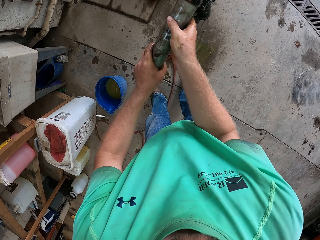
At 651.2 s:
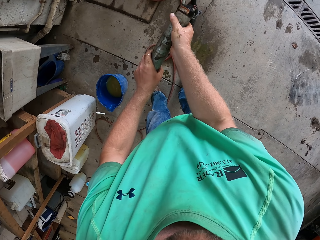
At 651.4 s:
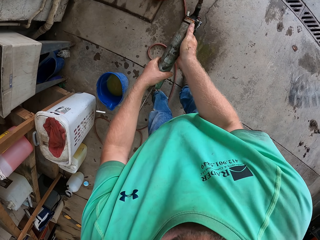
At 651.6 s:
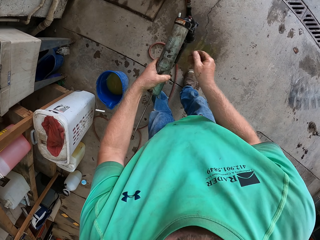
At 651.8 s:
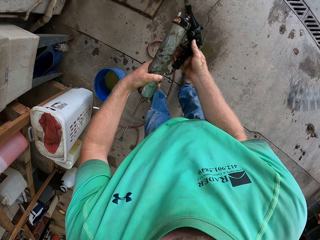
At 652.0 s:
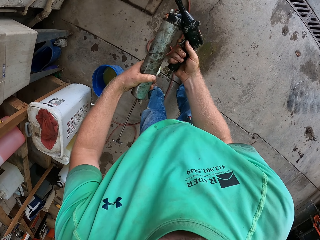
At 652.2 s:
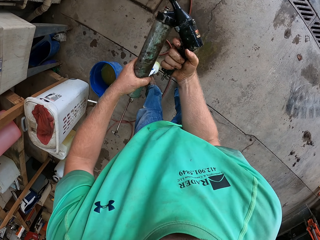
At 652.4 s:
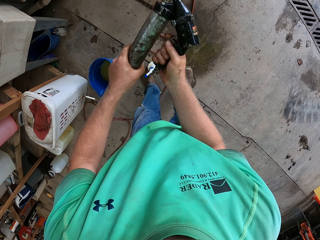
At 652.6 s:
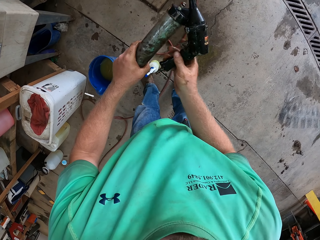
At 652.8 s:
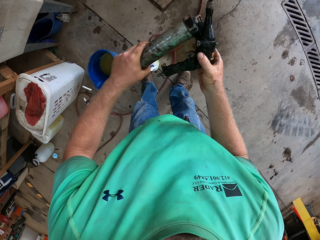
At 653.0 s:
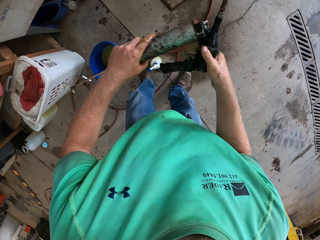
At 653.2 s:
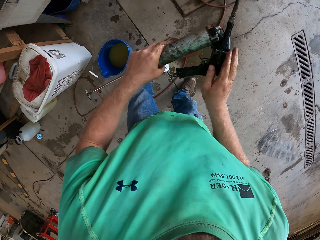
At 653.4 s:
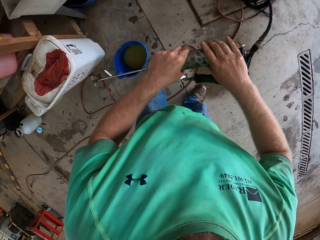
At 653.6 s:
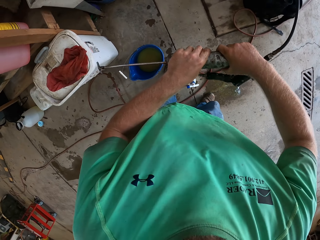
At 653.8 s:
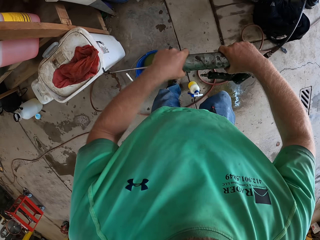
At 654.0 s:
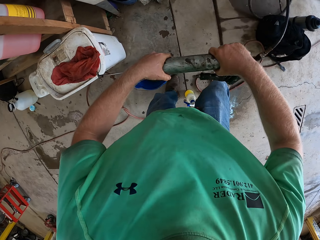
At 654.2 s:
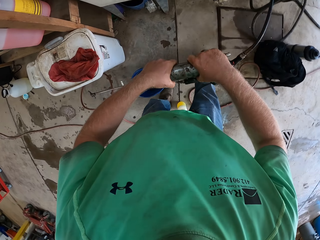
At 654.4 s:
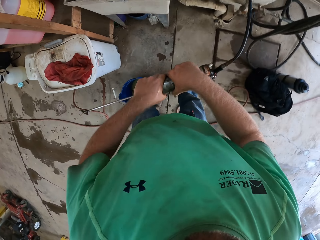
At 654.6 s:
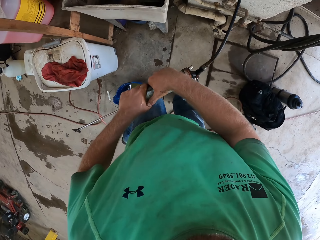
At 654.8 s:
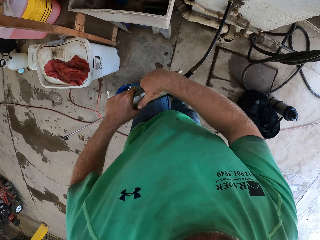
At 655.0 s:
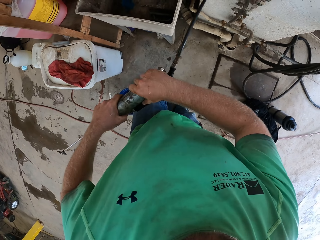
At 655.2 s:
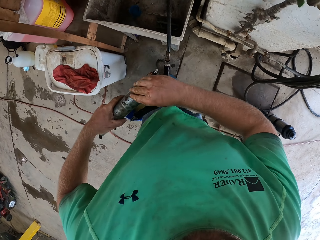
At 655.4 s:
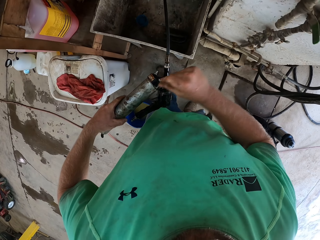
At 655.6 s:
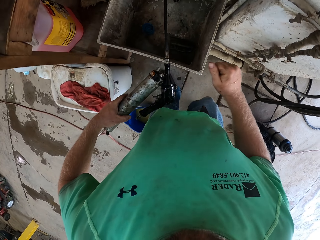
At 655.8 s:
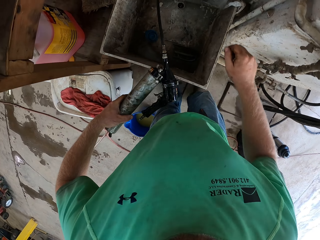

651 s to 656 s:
The camera wearer turns the grease gun. They hold the gun handle. They smear something on the grease gun.

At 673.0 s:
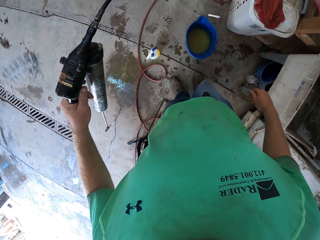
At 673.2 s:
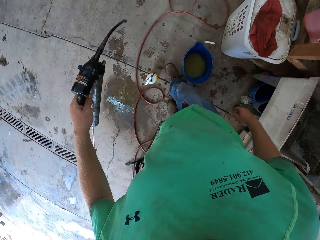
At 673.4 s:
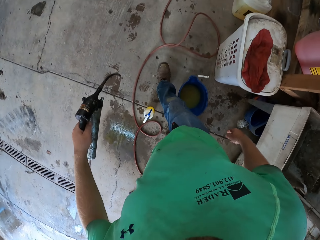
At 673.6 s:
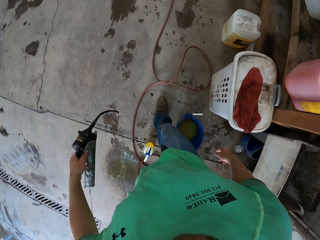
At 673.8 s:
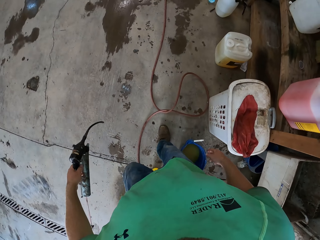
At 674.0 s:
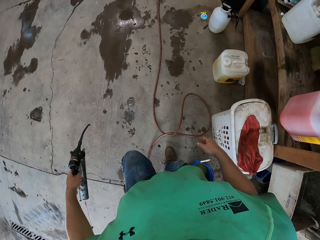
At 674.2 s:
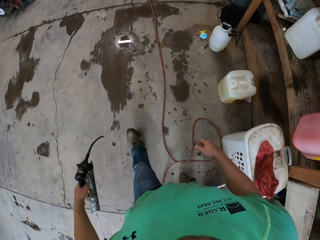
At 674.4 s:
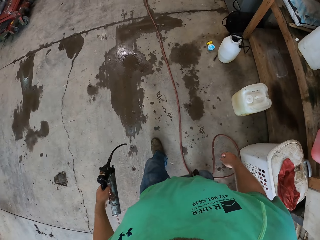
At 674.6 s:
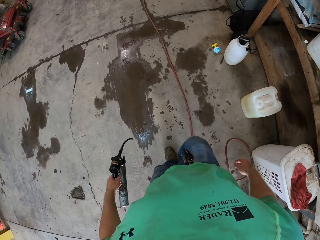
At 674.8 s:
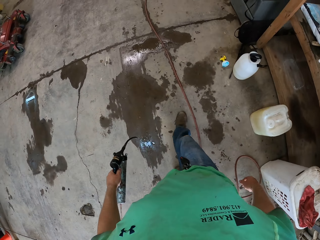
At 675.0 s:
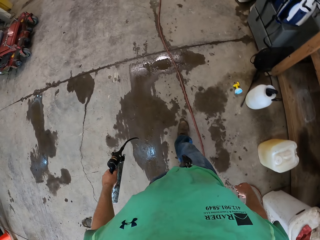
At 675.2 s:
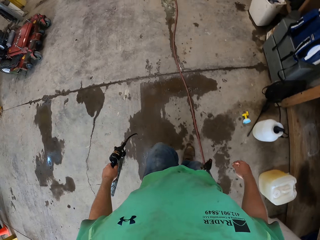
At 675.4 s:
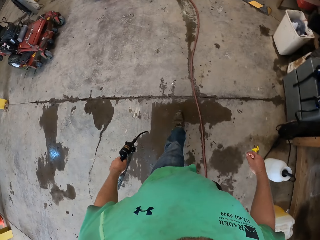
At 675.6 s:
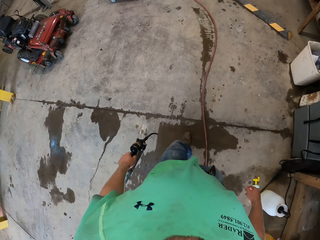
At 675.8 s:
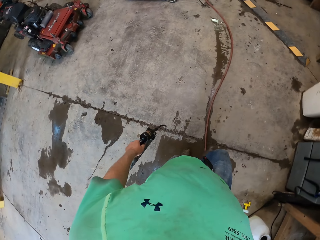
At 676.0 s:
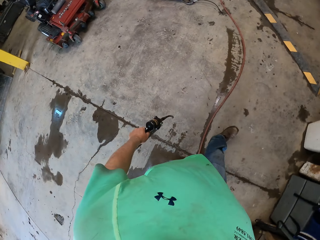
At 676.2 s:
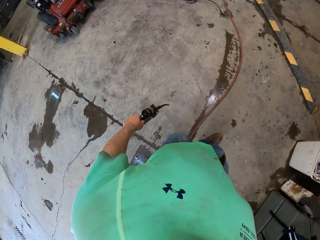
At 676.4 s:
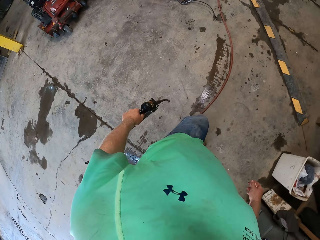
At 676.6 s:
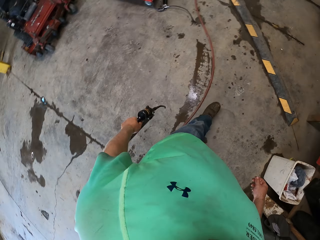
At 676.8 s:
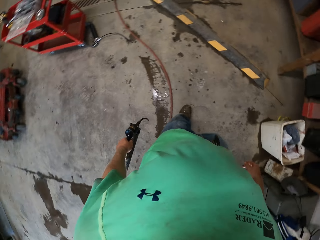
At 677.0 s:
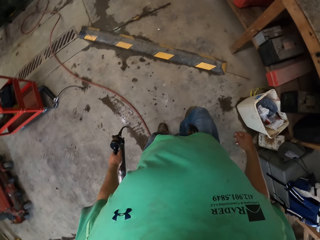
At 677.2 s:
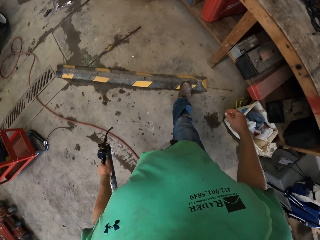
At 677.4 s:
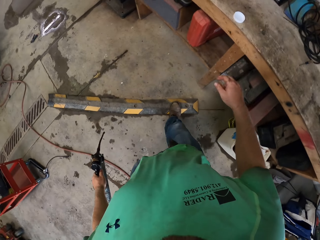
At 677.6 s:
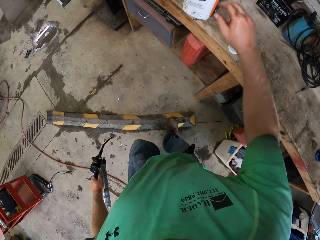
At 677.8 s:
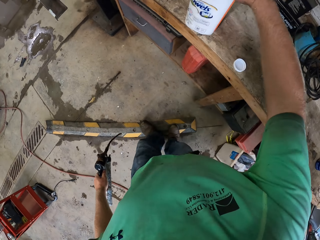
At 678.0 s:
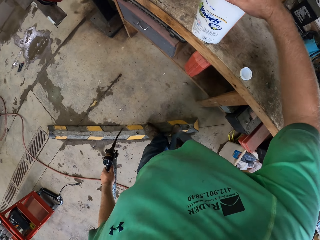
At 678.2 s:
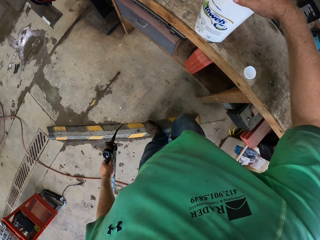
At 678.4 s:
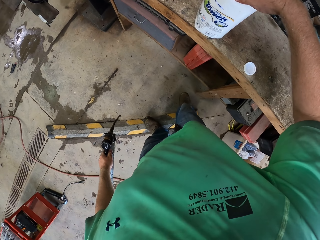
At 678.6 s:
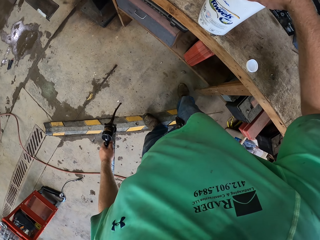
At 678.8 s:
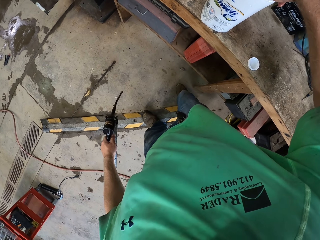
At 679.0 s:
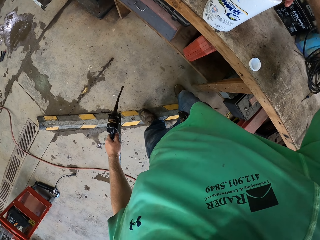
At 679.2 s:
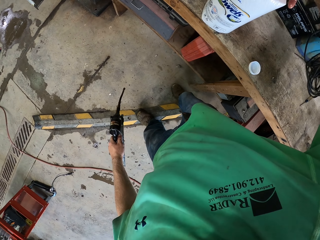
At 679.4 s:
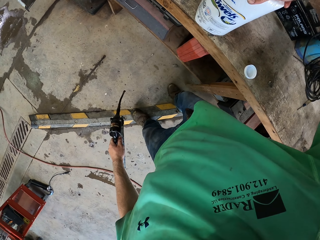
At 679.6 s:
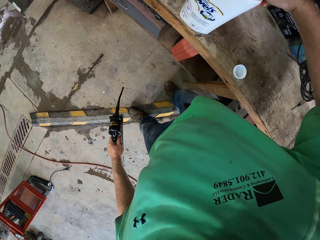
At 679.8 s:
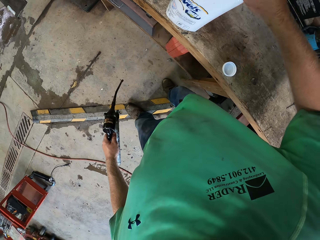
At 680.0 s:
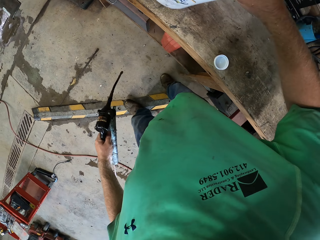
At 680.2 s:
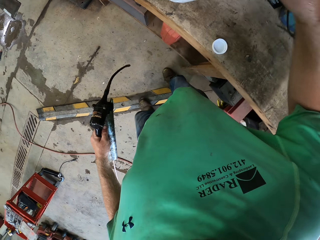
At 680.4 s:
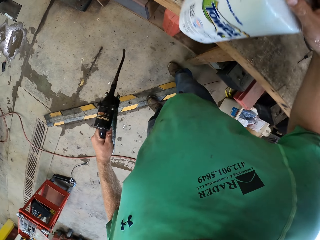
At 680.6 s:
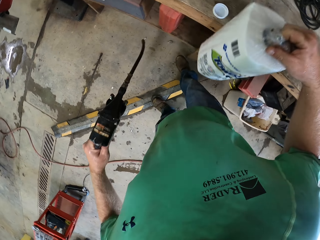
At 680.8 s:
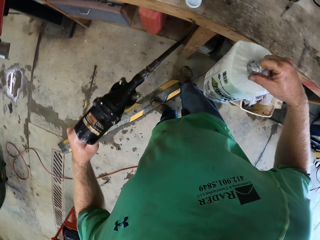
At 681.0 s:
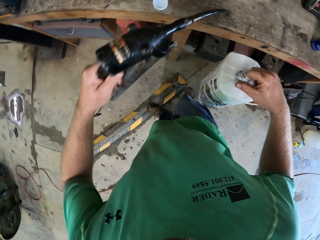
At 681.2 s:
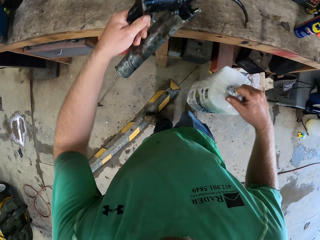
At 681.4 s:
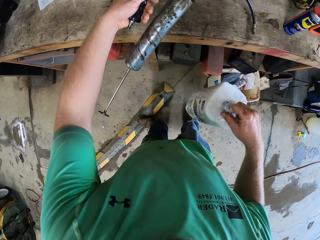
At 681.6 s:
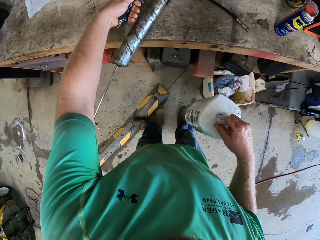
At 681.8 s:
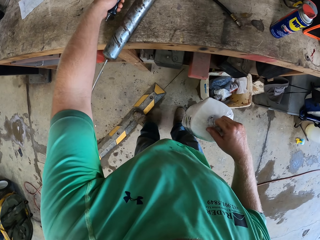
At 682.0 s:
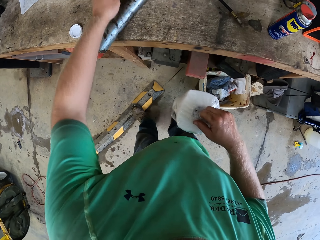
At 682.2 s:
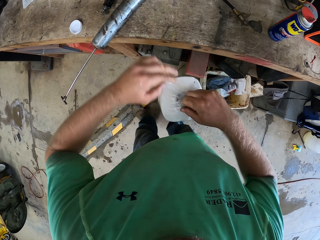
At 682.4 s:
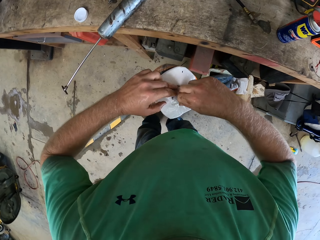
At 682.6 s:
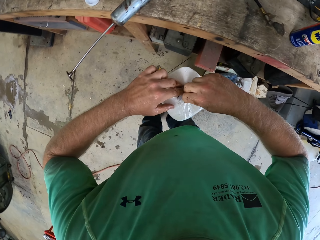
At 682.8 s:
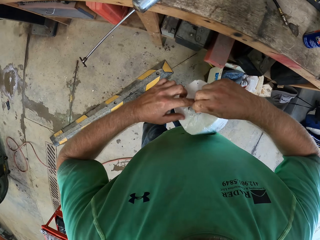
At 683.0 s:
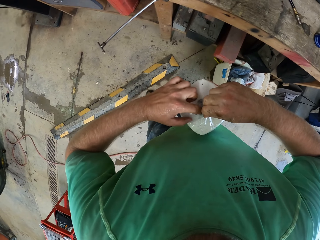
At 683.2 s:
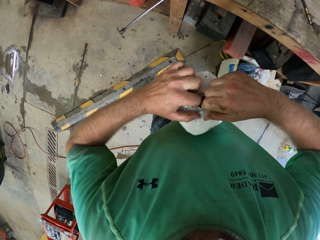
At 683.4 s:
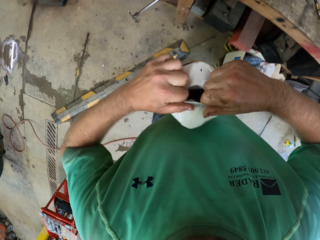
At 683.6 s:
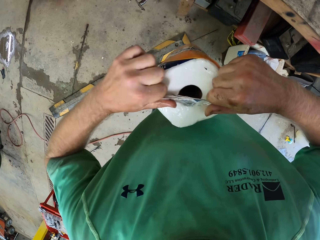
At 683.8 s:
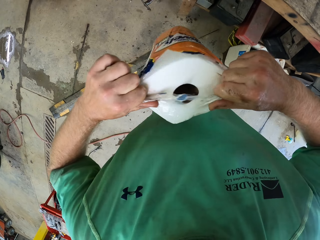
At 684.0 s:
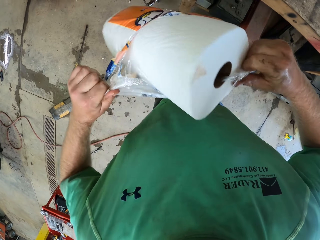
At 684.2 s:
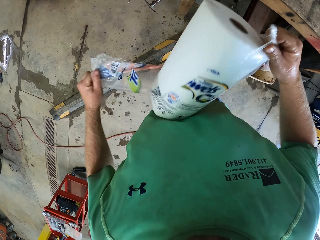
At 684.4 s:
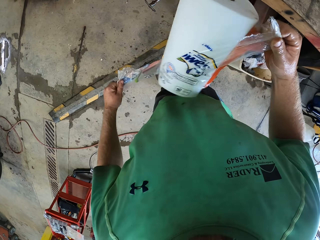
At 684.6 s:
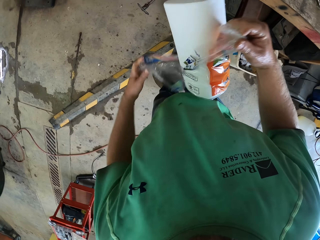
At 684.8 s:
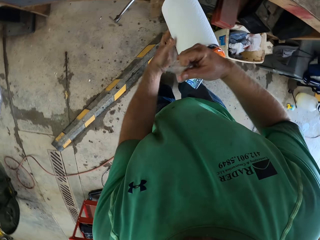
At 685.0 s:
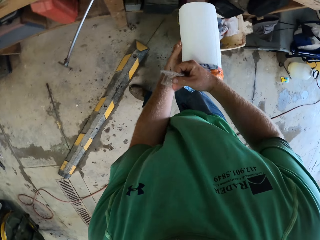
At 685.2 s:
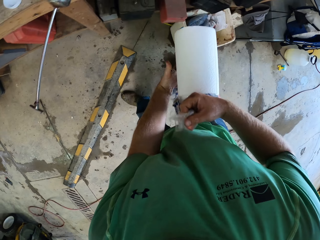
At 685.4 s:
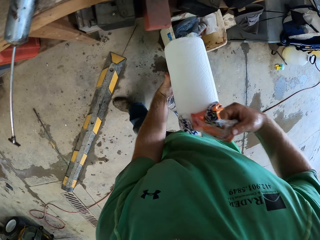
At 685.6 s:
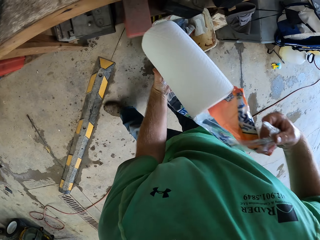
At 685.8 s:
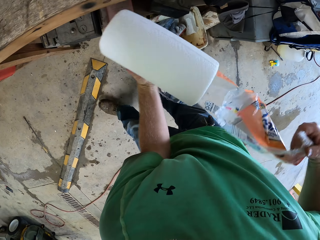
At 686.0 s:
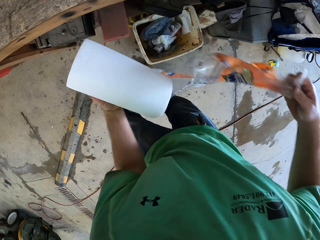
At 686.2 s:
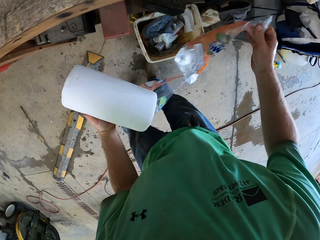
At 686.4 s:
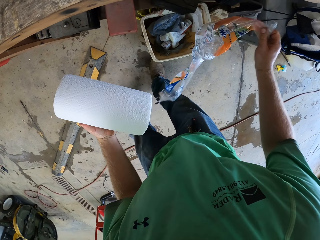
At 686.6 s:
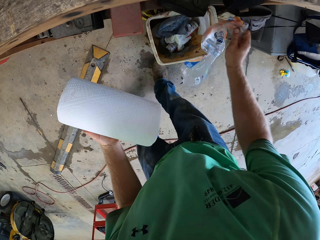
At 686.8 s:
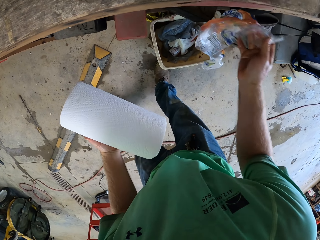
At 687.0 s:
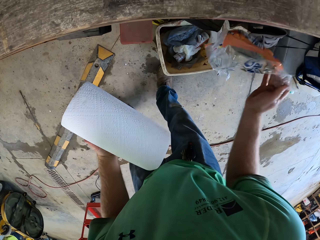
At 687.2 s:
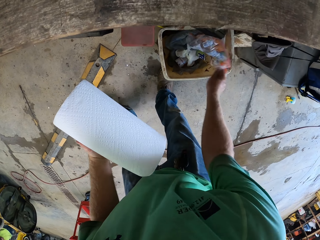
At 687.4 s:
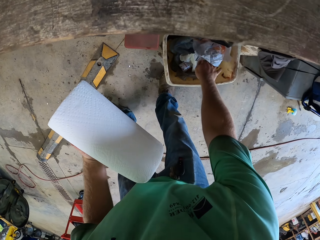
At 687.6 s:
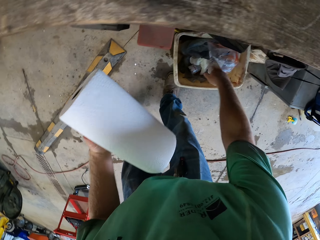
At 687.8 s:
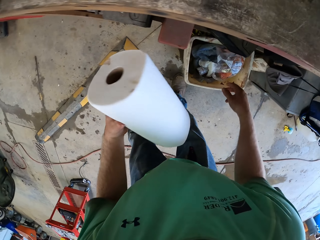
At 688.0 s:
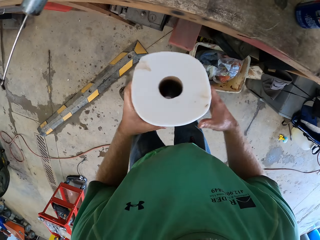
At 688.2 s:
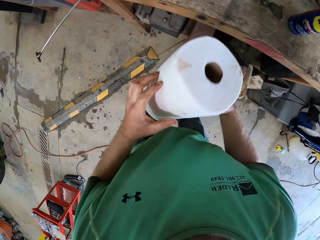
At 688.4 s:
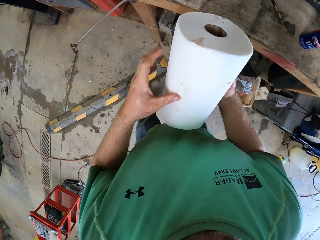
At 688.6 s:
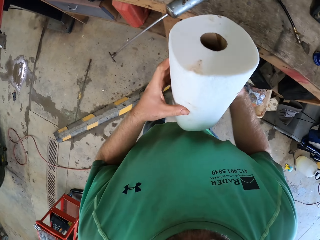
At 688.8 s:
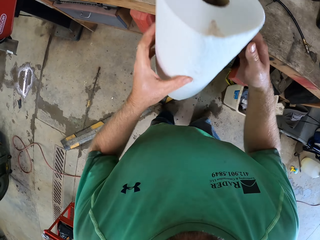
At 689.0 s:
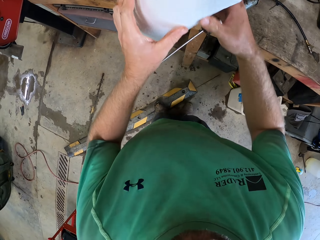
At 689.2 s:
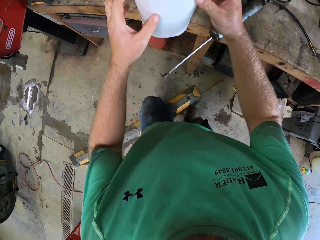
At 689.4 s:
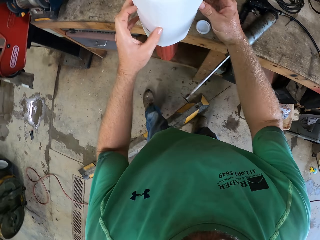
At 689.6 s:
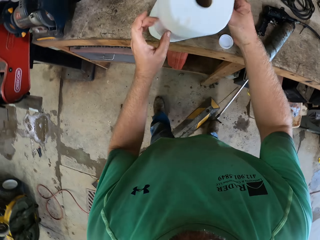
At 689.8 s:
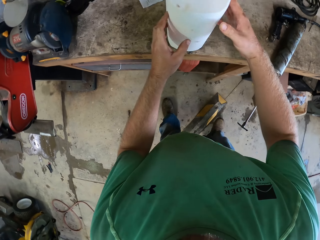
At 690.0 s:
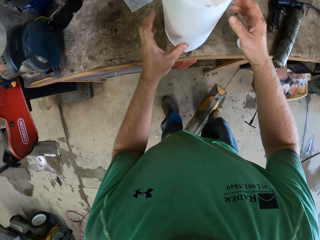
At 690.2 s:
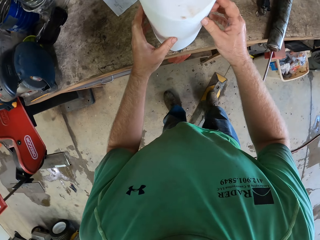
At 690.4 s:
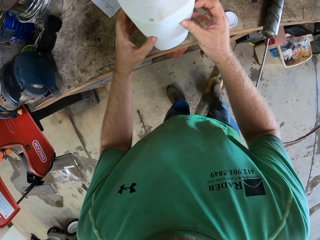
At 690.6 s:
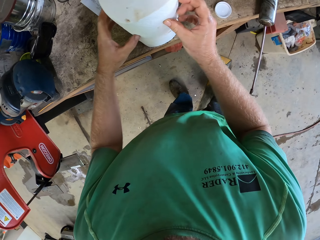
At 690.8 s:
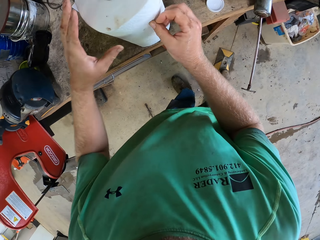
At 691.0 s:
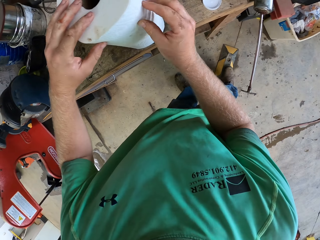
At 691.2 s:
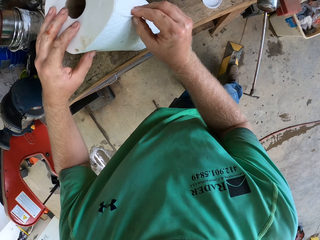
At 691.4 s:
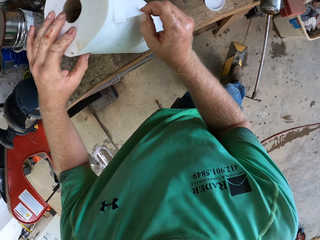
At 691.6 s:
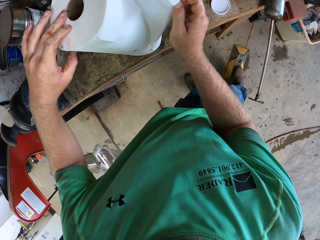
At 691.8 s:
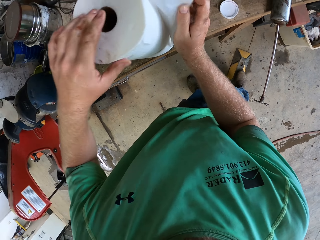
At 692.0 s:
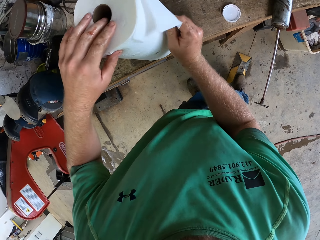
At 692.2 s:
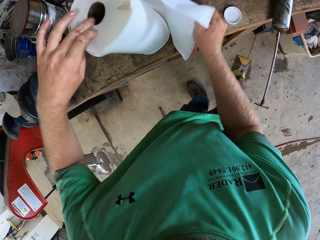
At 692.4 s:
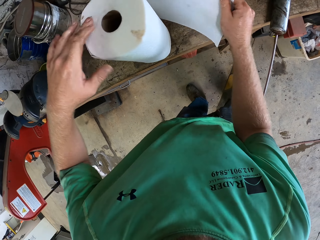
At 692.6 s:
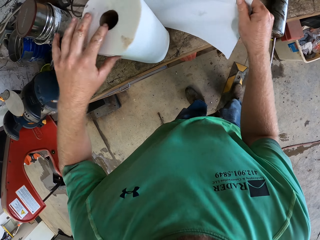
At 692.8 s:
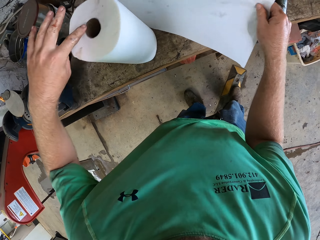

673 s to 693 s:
The camera wearer moves around the workshop with the spray gun in his left hand. He takes a roll of paper towel on a table with his right hand. He places the spray gun on the table with his left hand. He tears off the pack of the paper towel with his hands. He throws the pack of the paper towel into a trash can on the floor with his right hand. He places the roll of paper towel on the table with his hands. He cuts some paper towel from the roll with his right hand.
